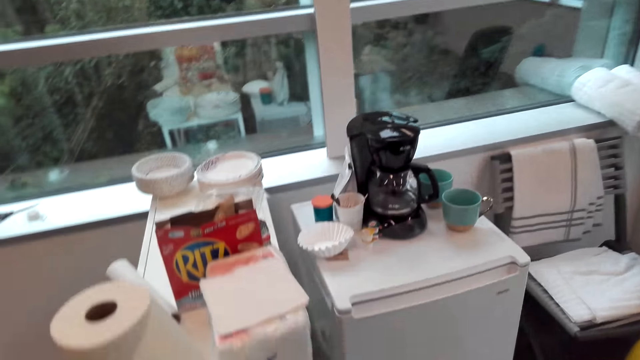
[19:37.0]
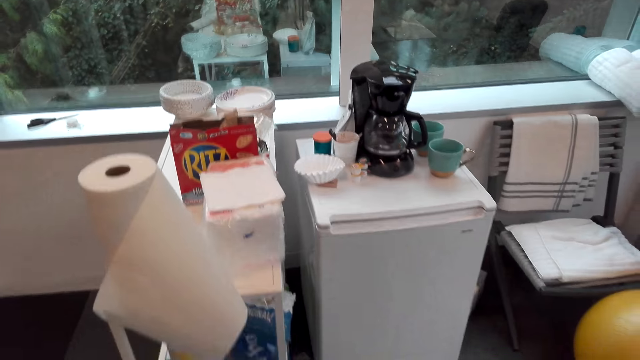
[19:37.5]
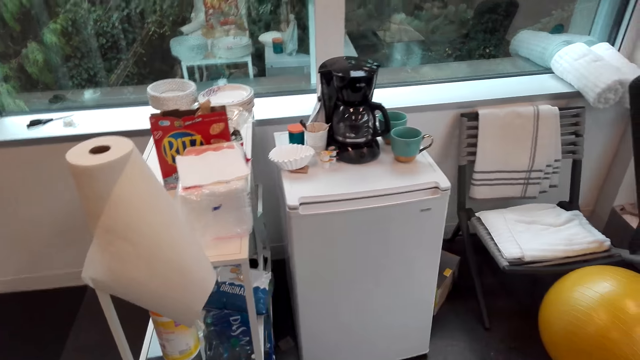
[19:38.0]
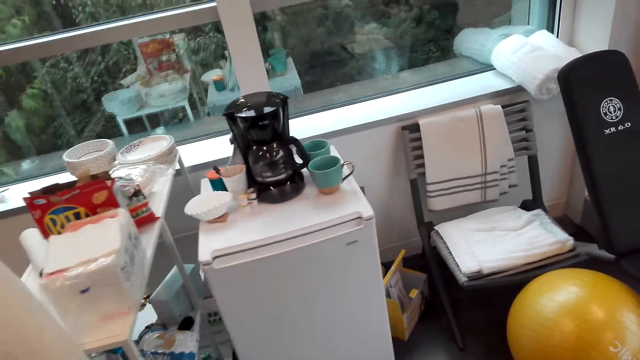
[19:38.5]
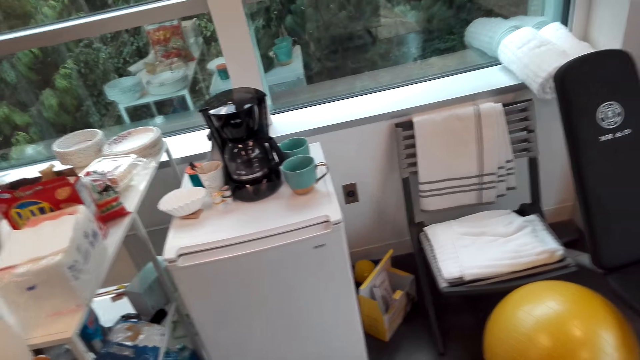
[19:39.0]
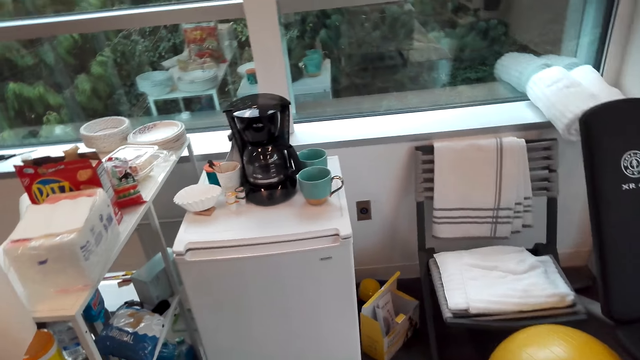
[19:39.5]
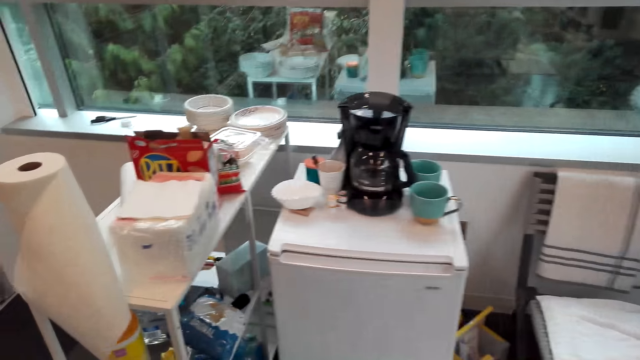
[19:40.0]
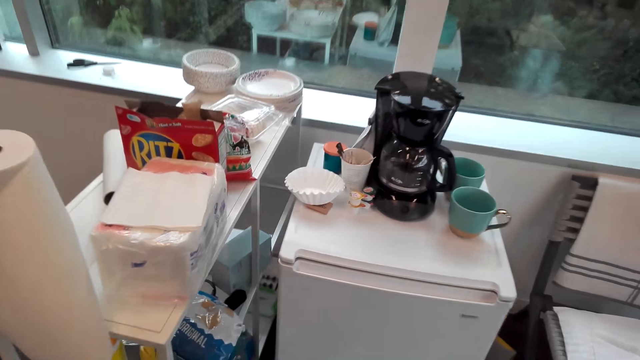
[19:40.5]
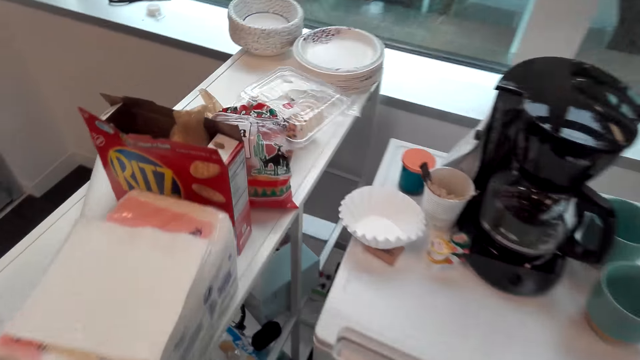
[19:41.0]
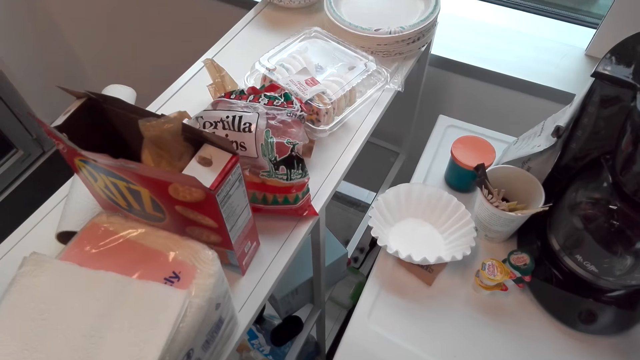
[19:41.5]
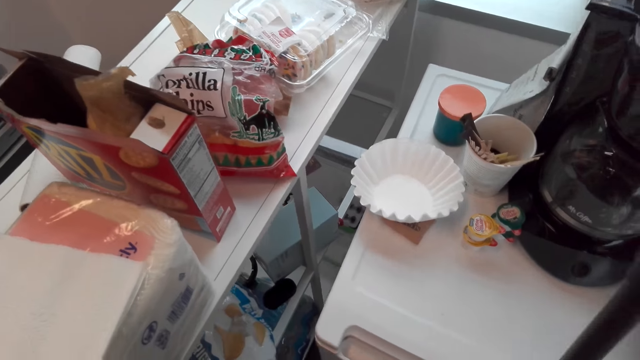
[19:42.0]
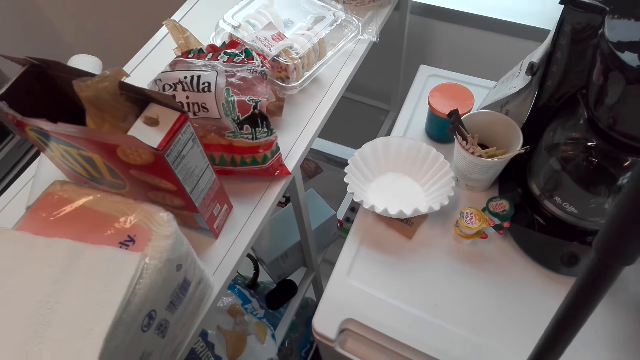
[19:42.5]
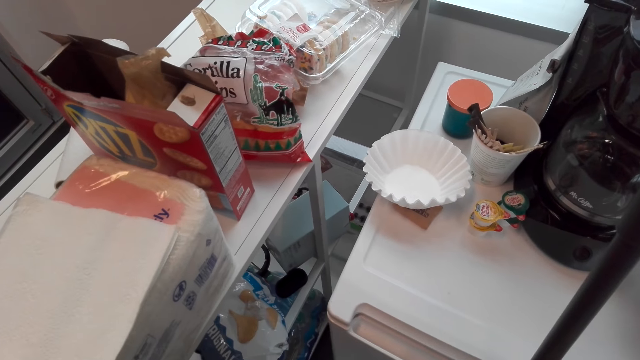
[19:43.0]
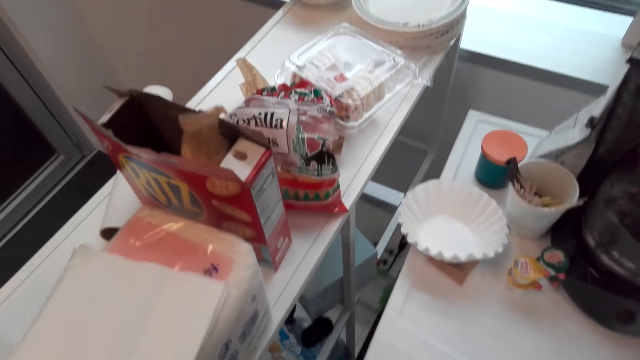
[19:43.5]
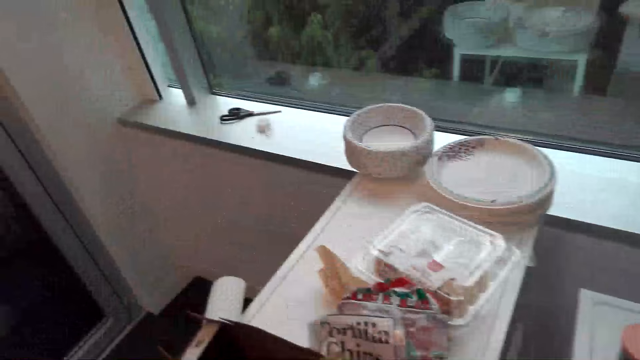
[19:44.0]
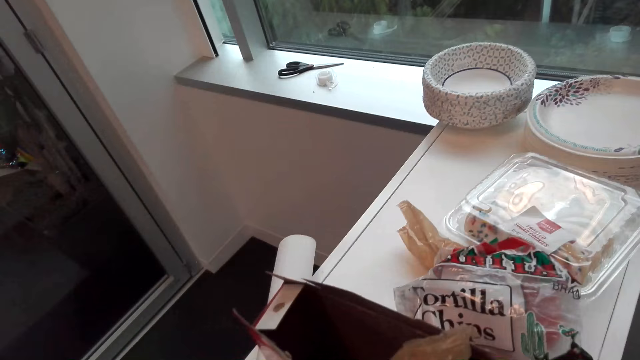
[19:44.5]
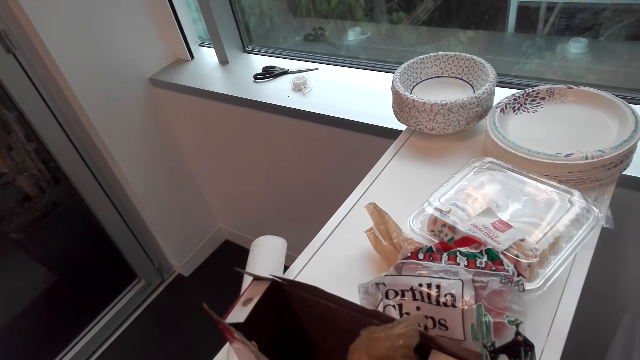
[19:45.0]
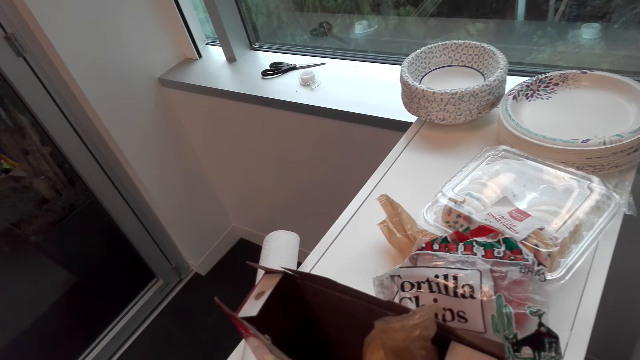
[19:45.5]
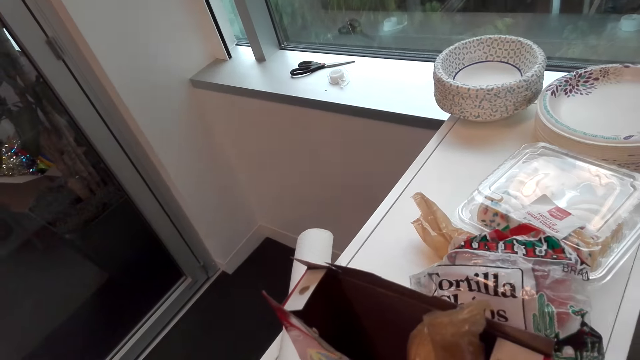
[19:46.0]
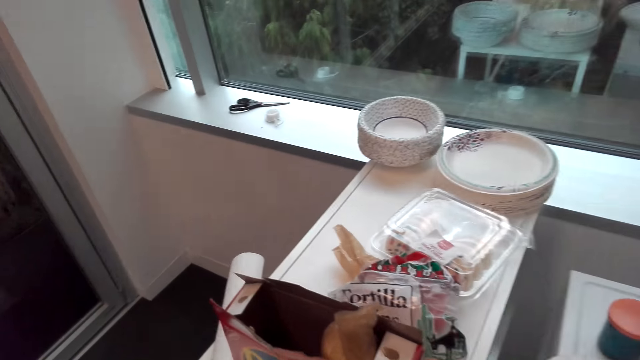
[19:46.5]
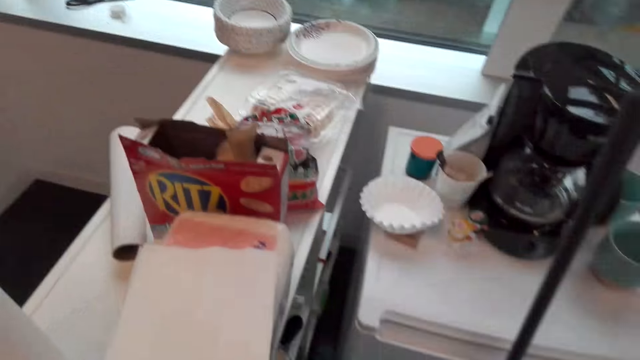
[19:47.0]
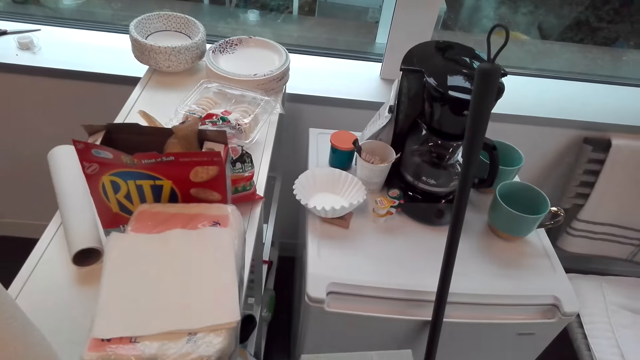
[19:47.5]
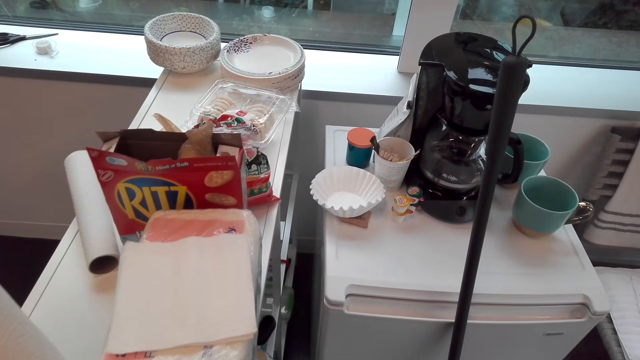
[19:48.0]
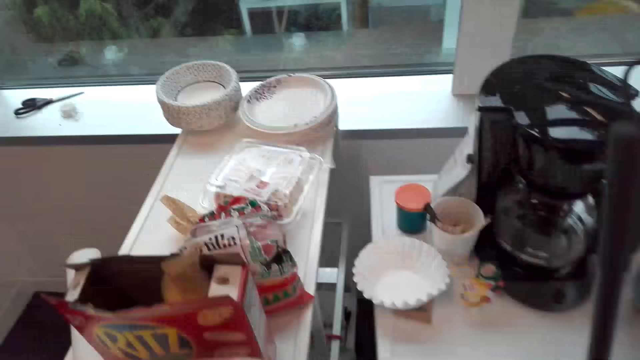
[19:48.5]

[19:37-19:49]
The camera wearer puts the hand broom on the fridge. They walk around the room.

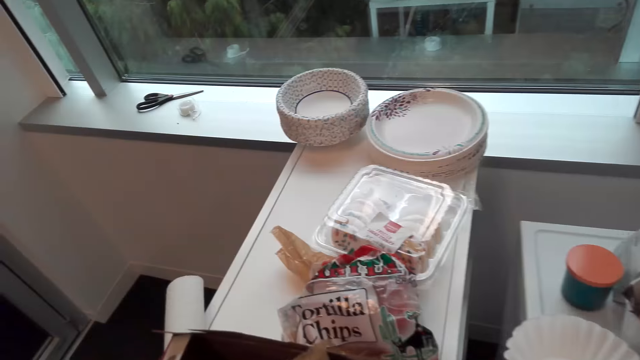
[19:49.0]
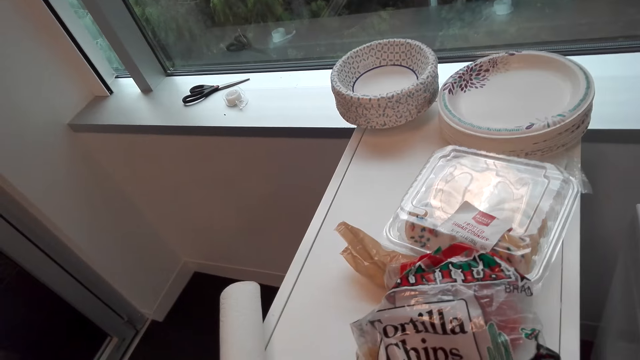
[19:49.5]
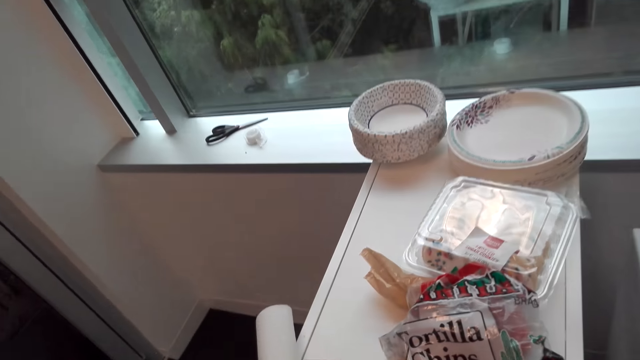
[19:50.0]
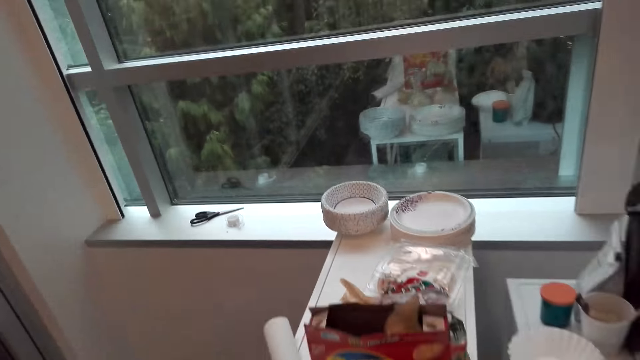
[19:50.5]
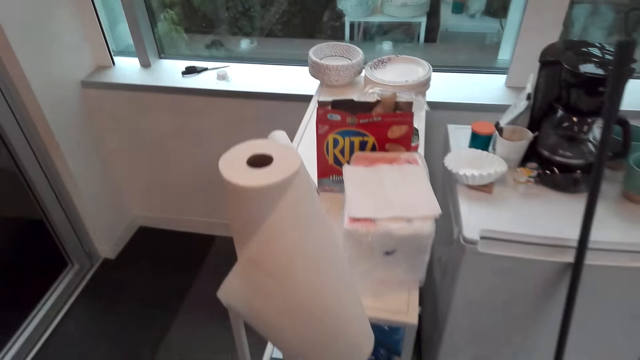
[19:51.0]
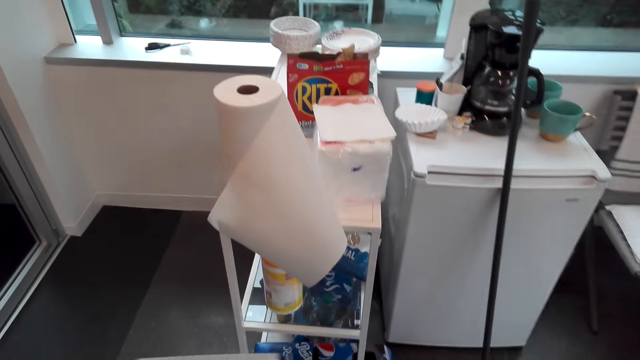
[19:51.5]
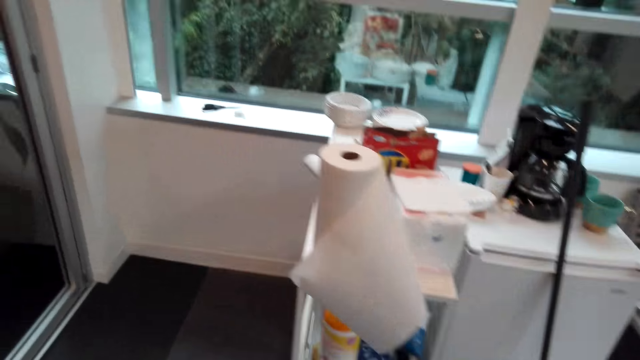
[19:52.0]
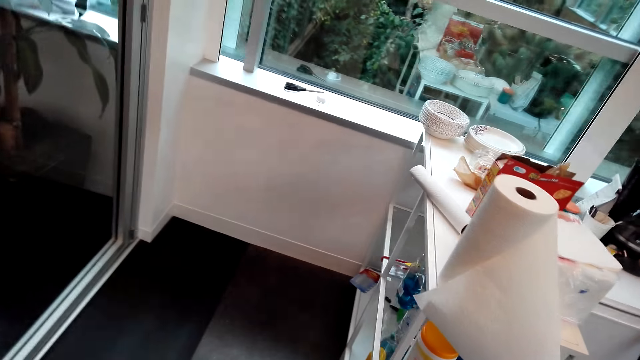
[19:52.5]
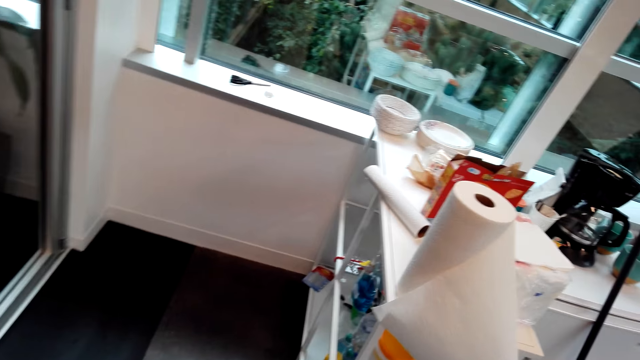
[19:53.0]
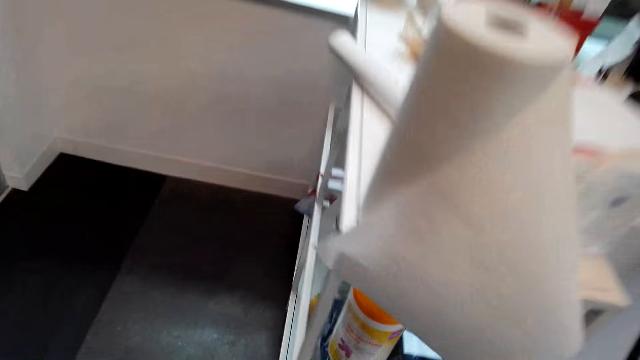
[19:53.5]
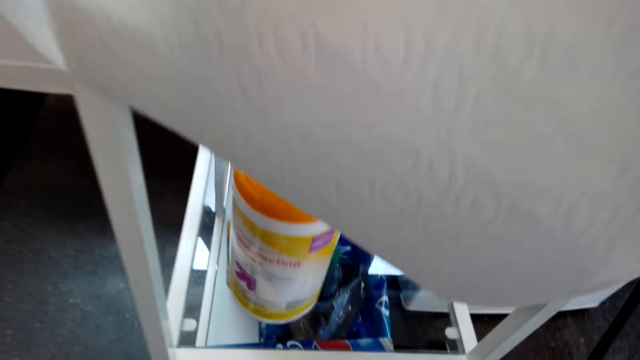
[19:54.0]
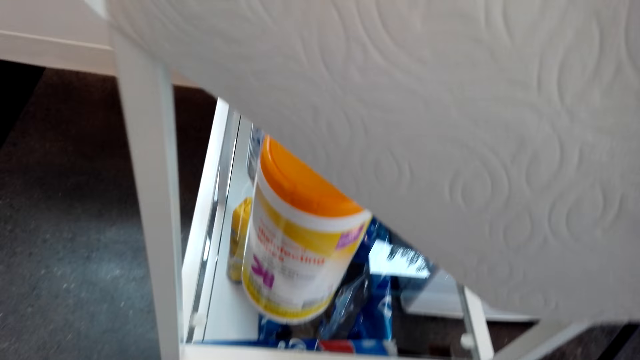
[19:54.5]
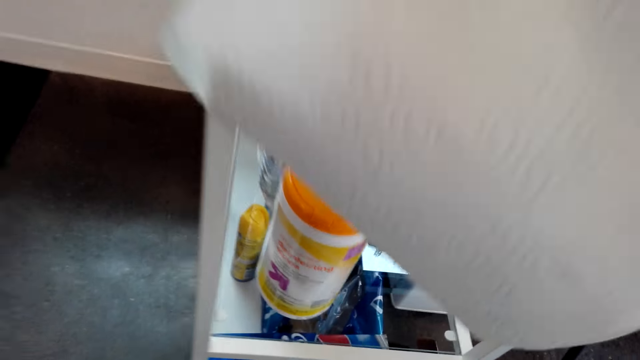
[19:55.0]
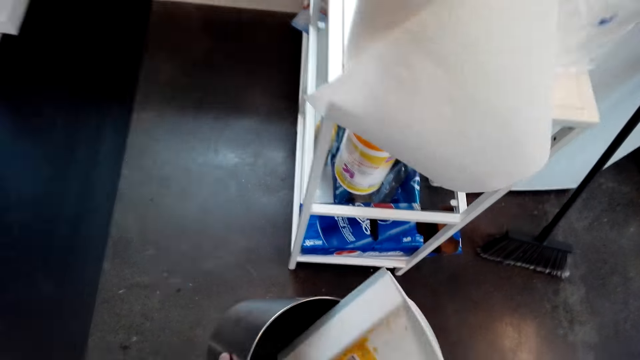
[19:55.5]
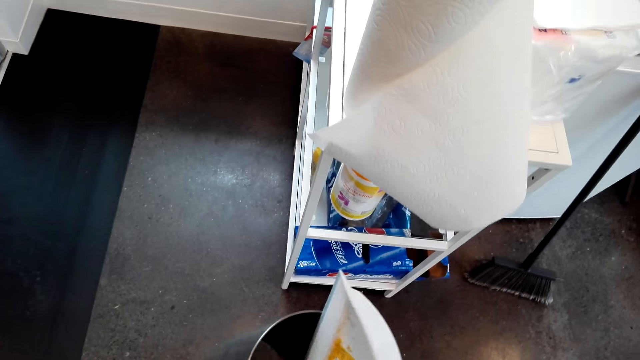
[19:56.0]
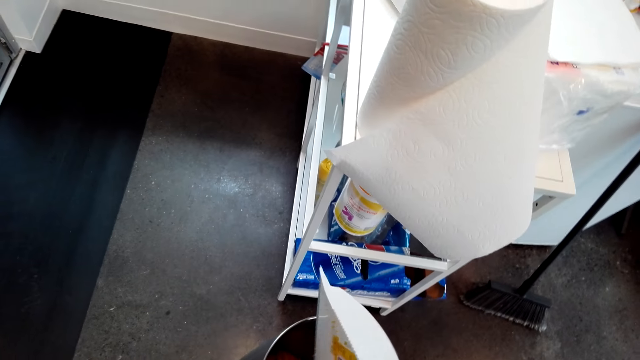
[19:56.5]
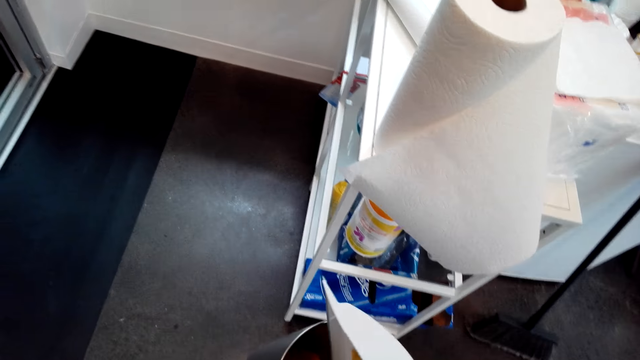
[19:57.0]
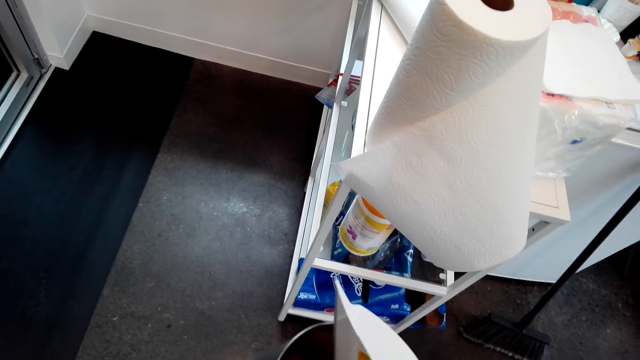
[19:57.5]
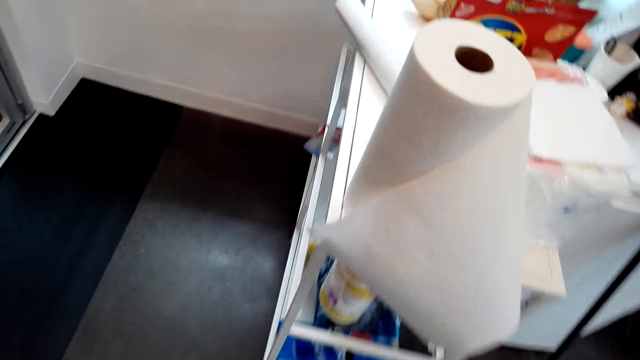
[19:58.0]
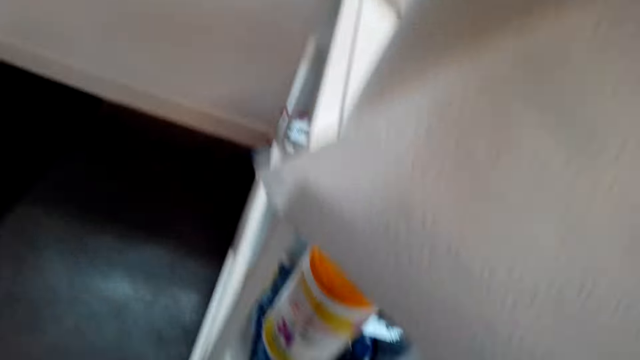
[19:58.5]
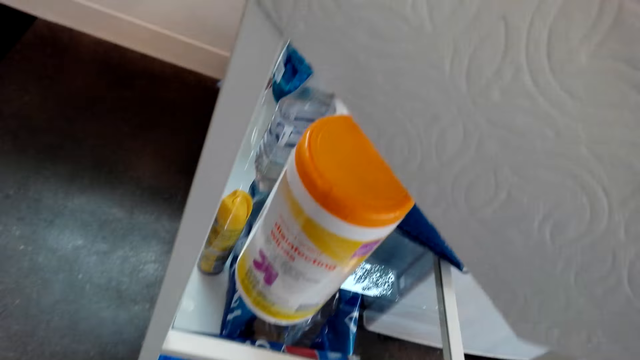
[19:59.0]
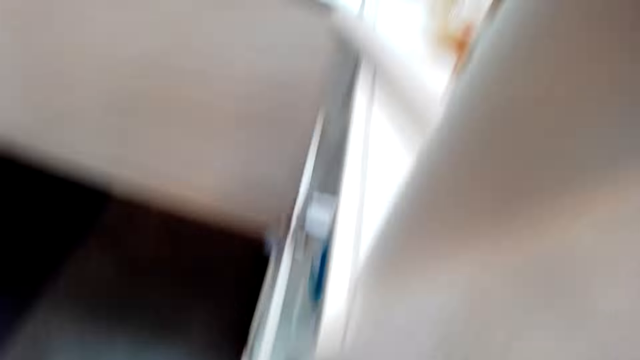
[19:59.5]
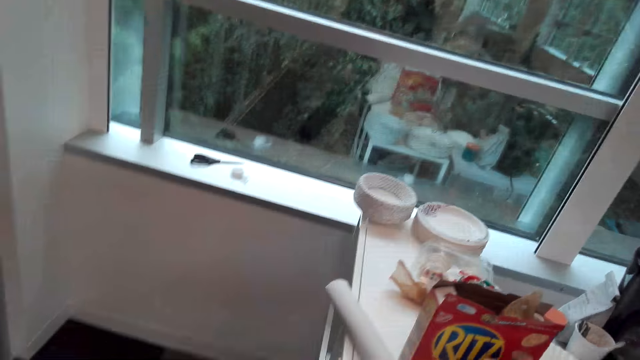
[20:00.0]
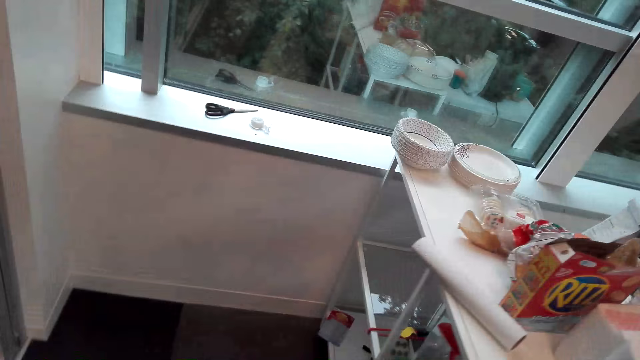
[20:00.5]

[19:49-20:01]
The camera wearer puts the trash in the trash bin. They put the trash bin on the floor. They walk around the room.
